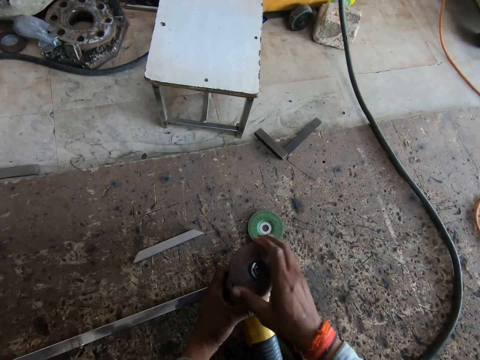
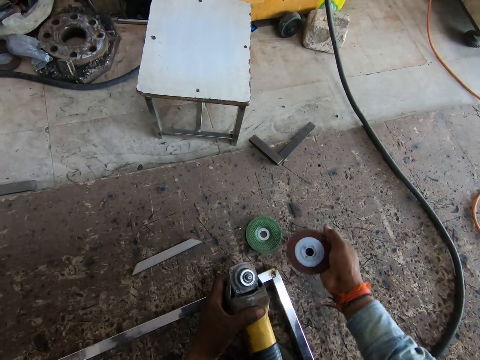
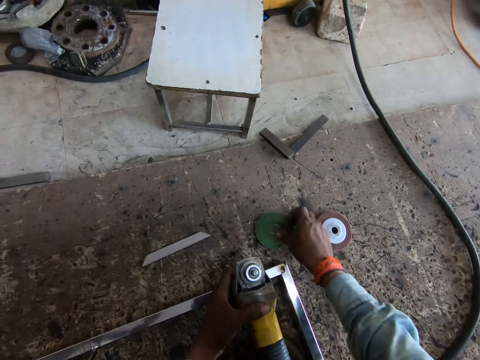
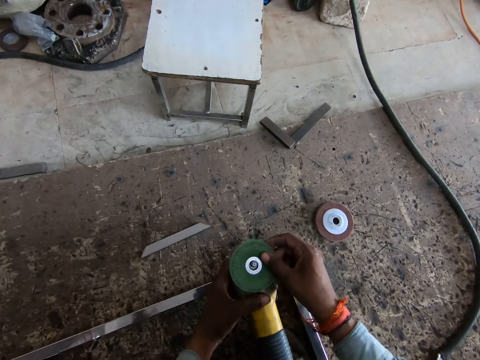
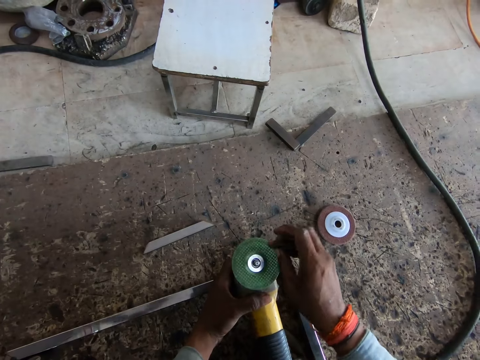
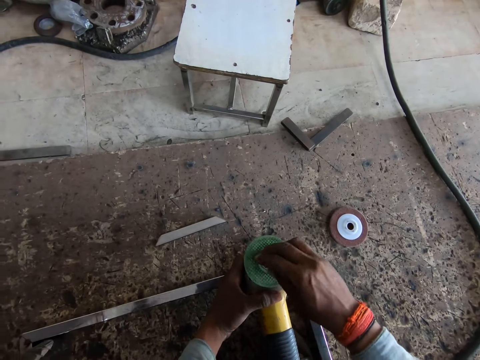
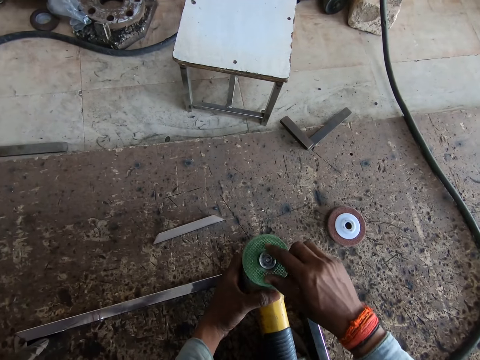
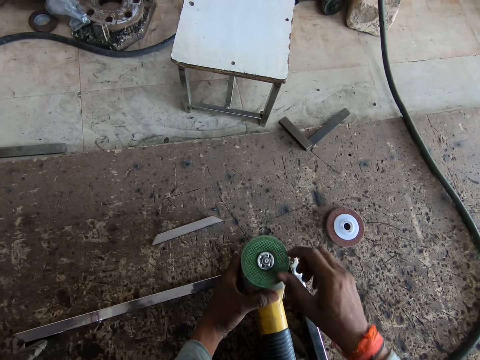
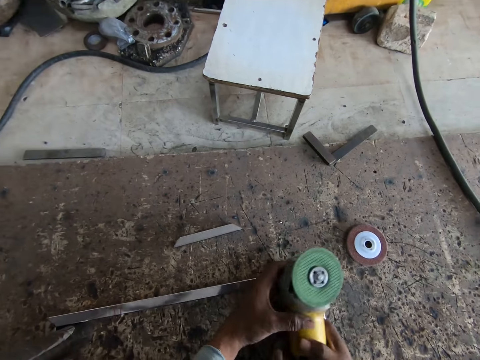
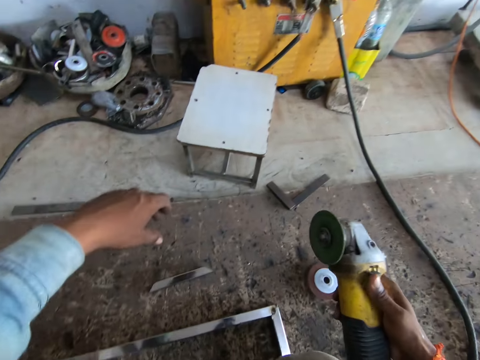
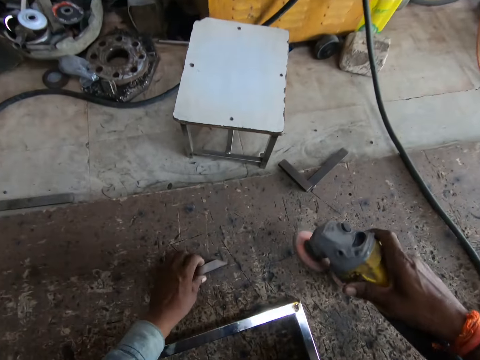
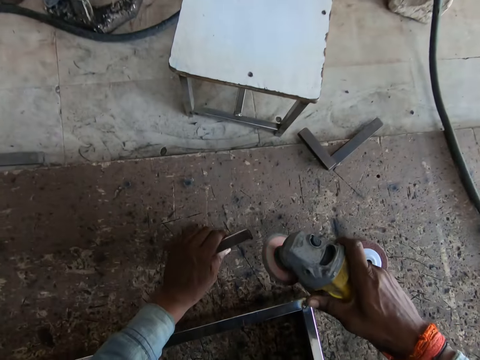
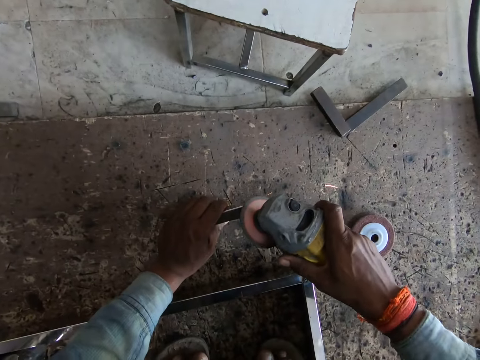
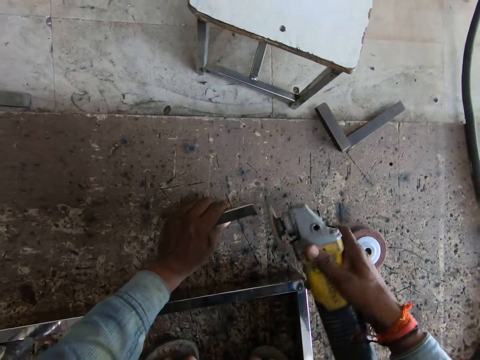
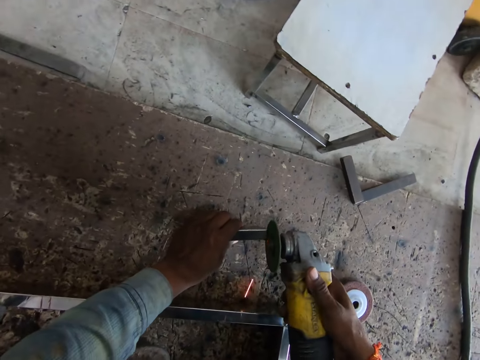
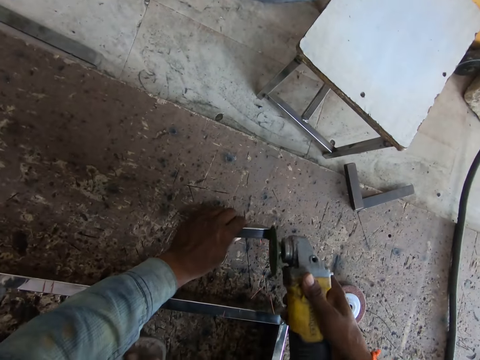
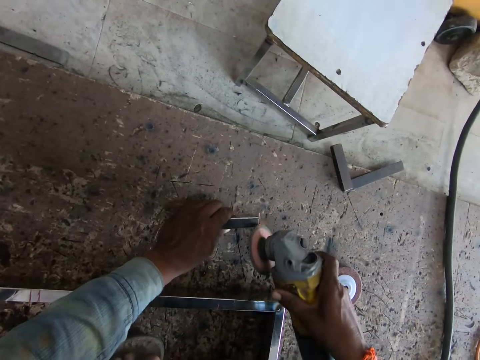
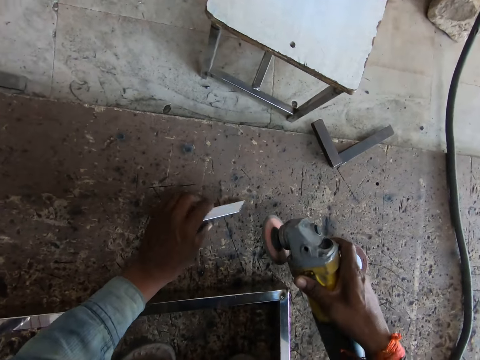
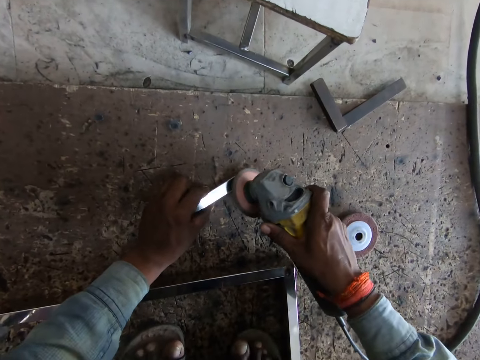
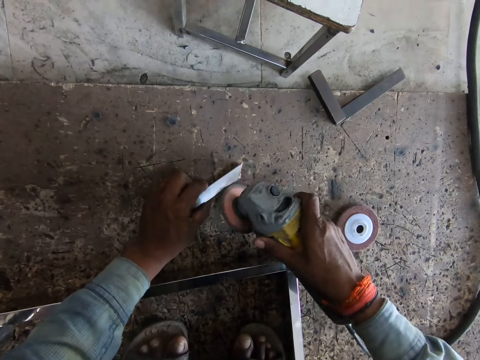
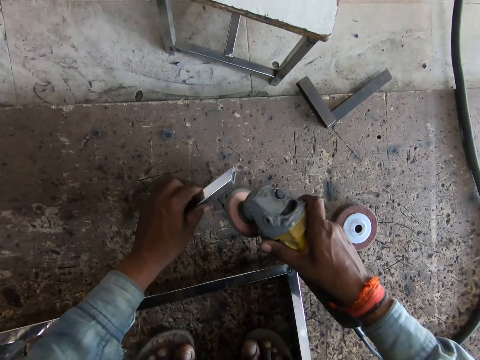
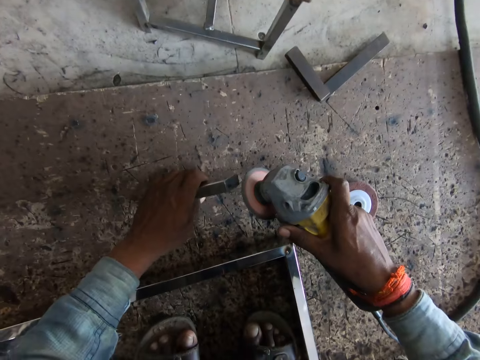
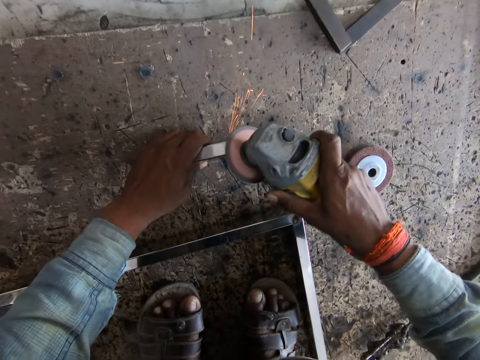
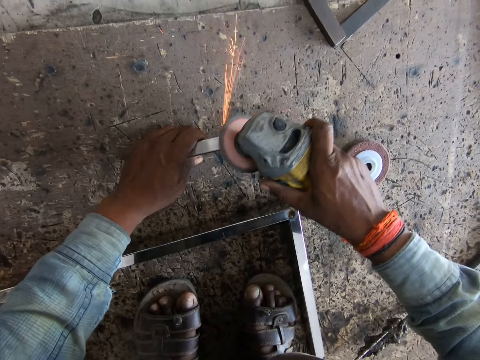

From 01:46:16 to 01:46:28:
The camera wearer picks the cover of the steel cutter with his right hand. He puts the wheel on the floor. He drops the steel cutter on the floor with his right hand. He picks the saw blade or disc from the floor with his right hand. He places the saw blade on the steel cutter with his right hand. He closes the disc in the grinder. He holds the metal rod. He sharpens the metal tube with the steel cutter in his right hand. He cuts the metal rod with the grinder.

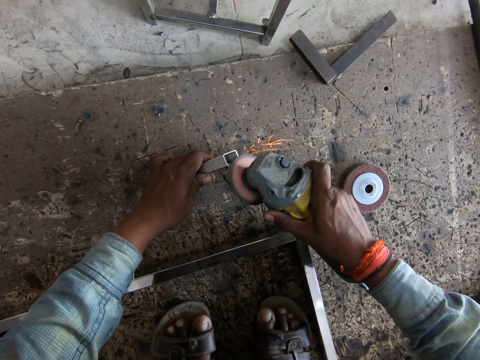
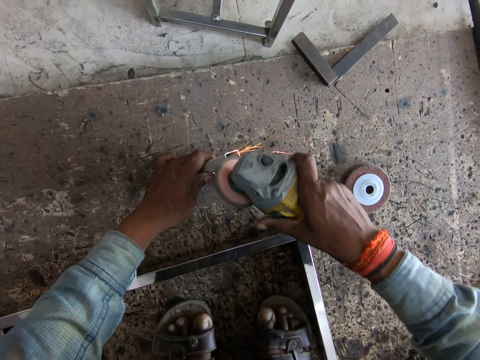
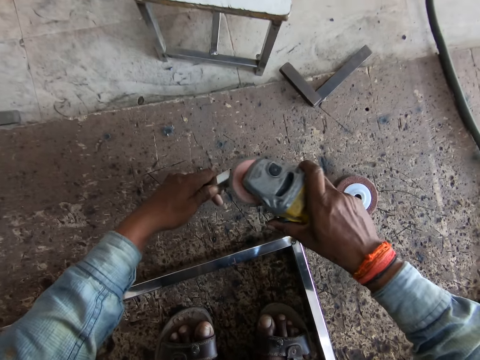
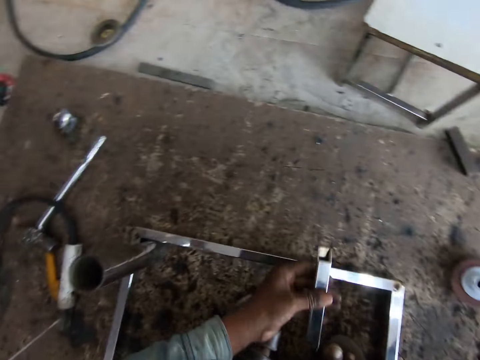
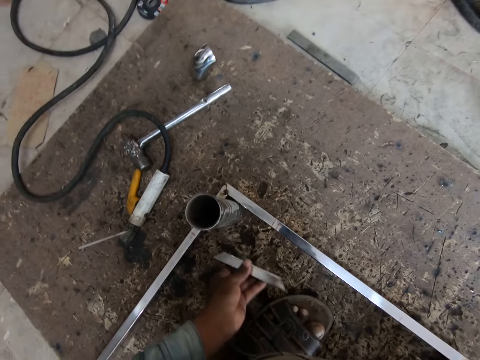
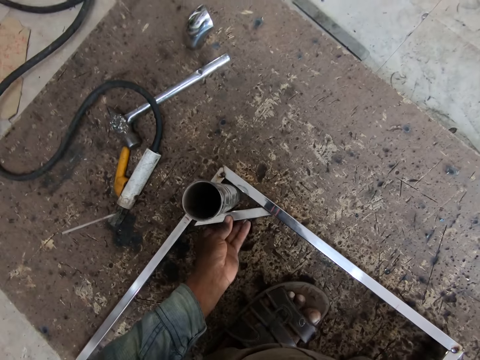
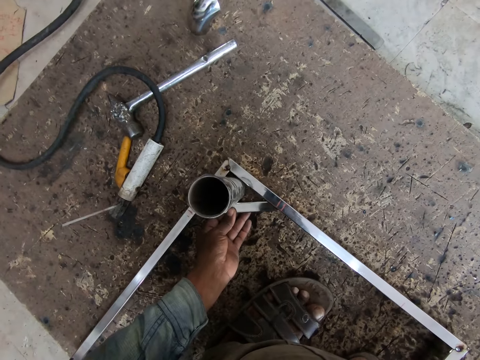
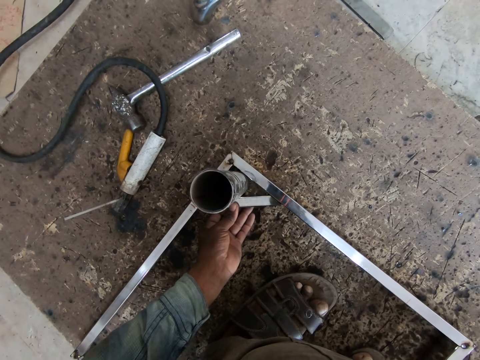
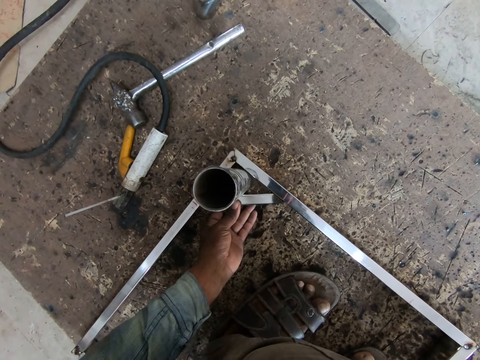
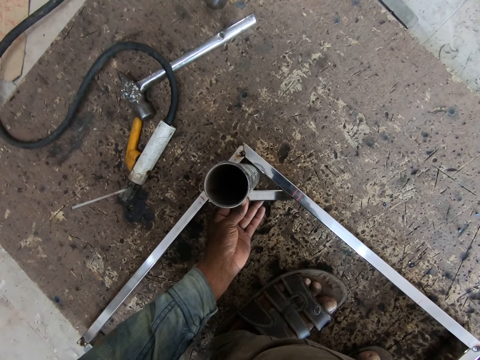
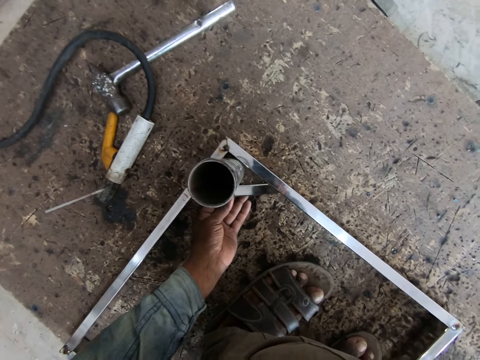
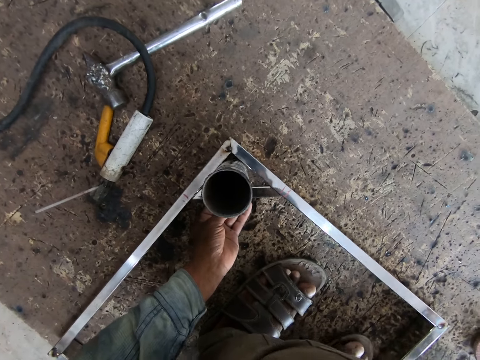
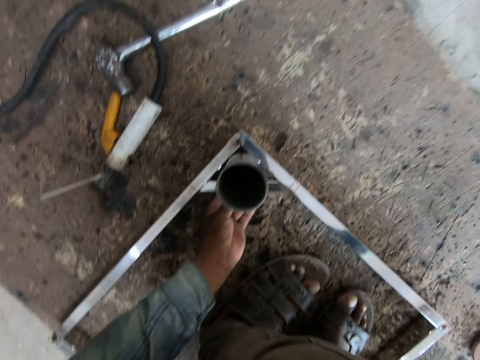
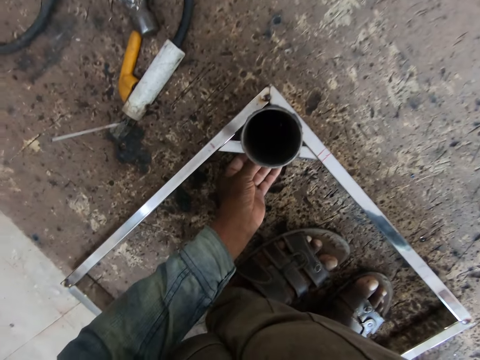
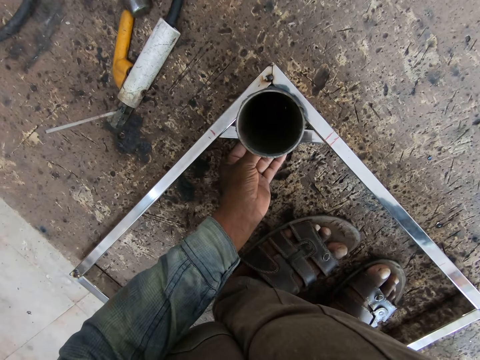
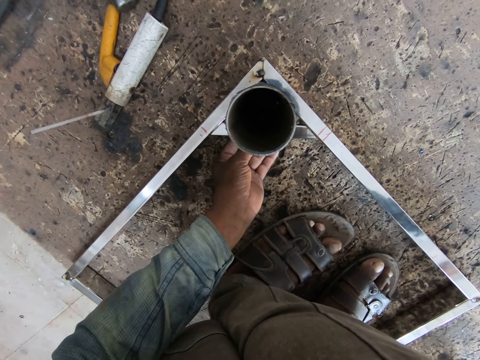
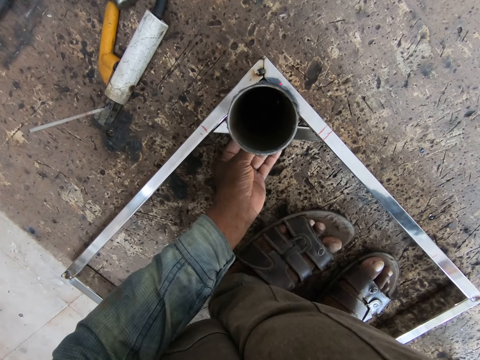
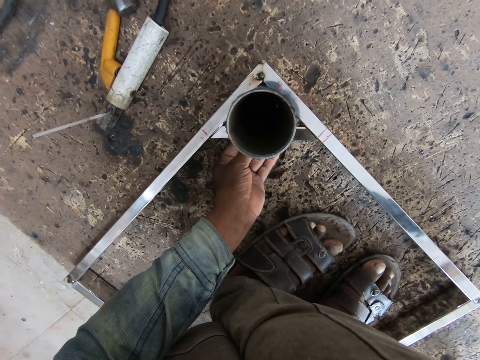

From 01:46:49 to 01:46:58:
The camera wearer places the metal tube between a metal surface with his left hand.

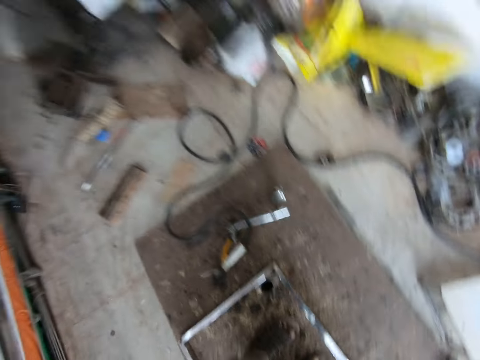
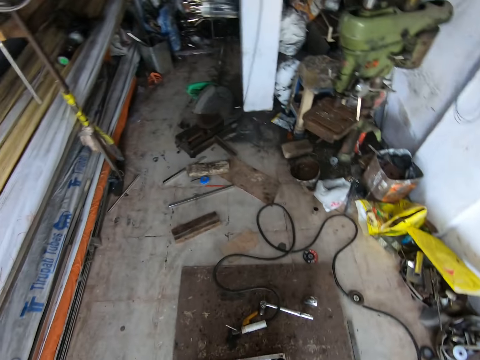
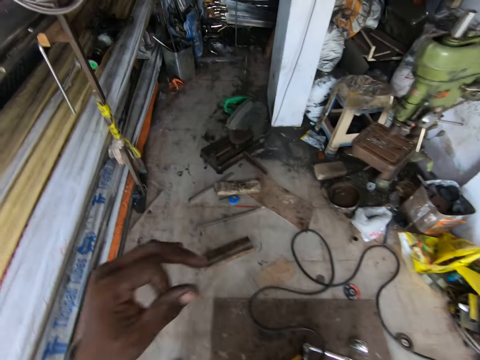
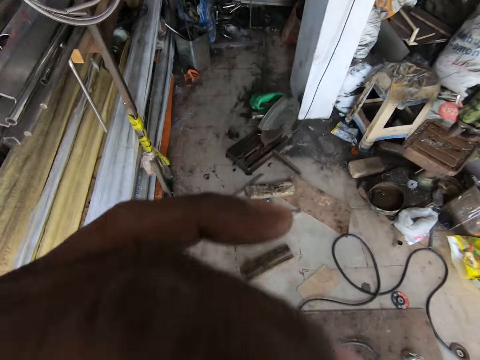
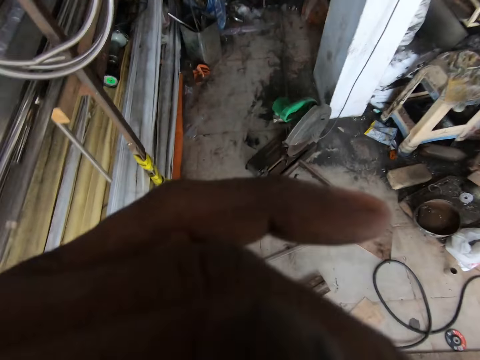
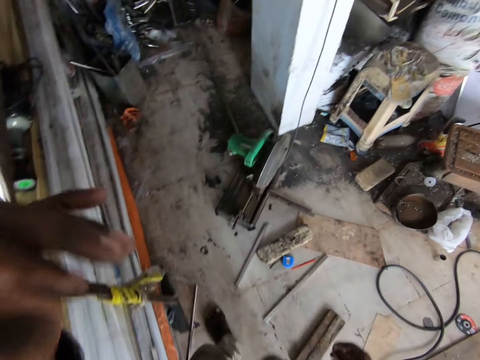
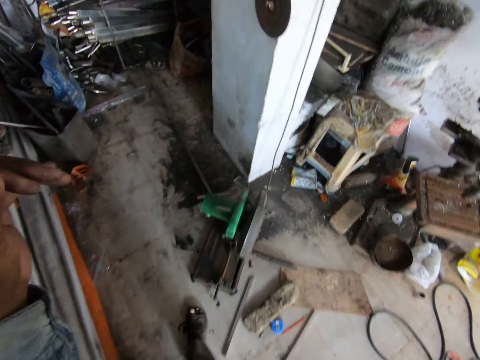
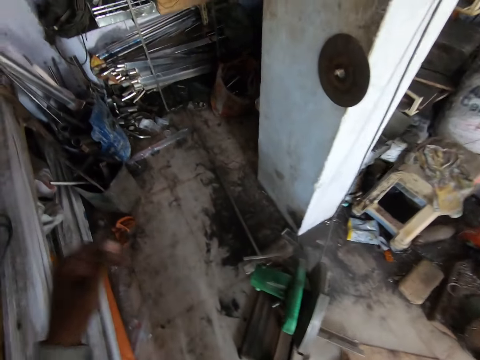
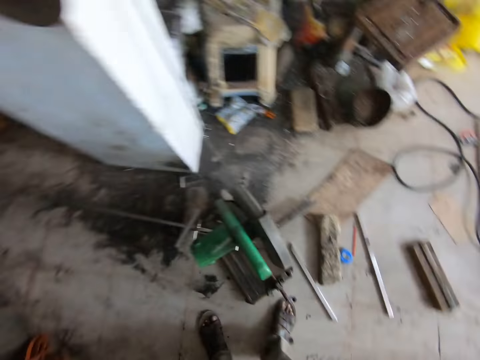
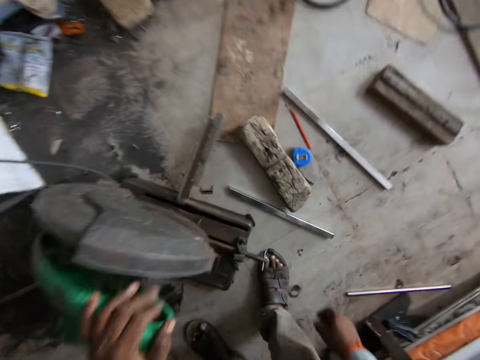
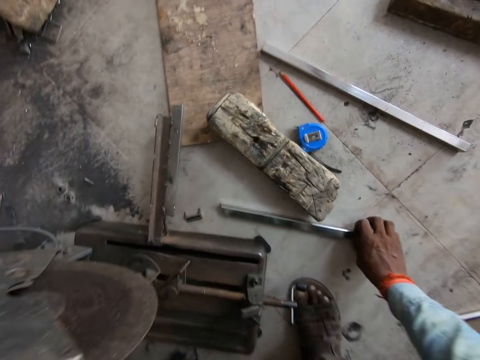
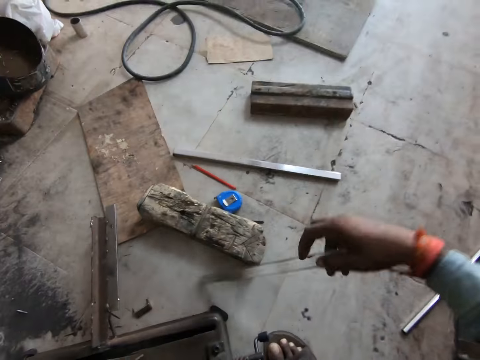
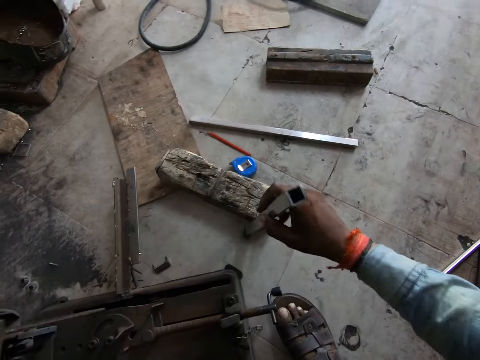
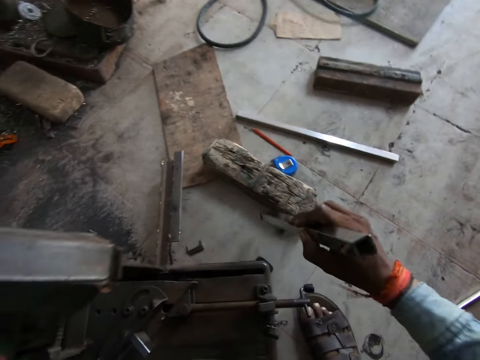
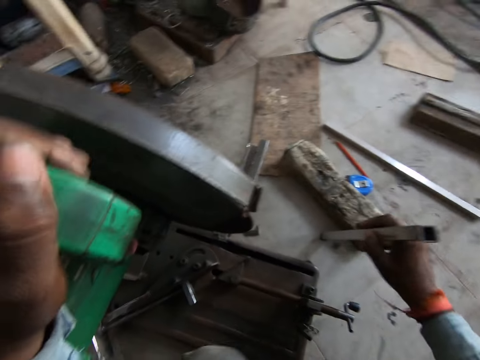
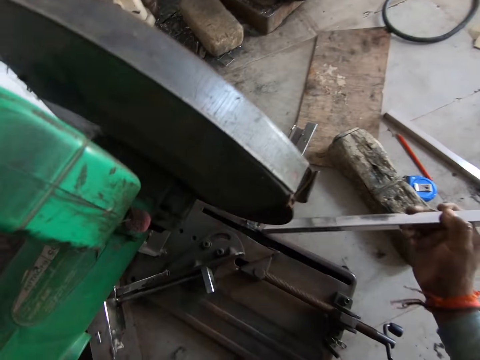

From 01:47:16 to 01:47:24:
The camera wearer touches the camera. He scratches his face with his left hand. He walks around. He touches the steel cutter on the floor with his left hand. He picks a metal tube or rod from the floor with his right hand. He hits the floor with the metal rod.
